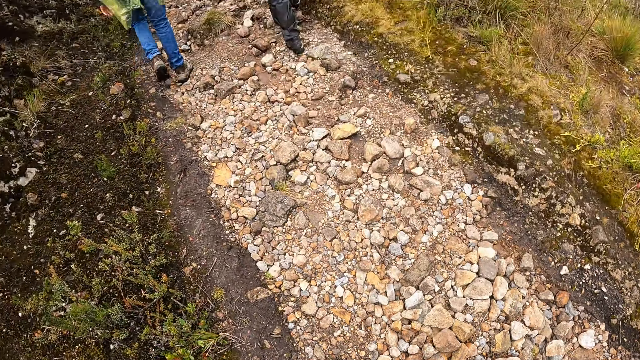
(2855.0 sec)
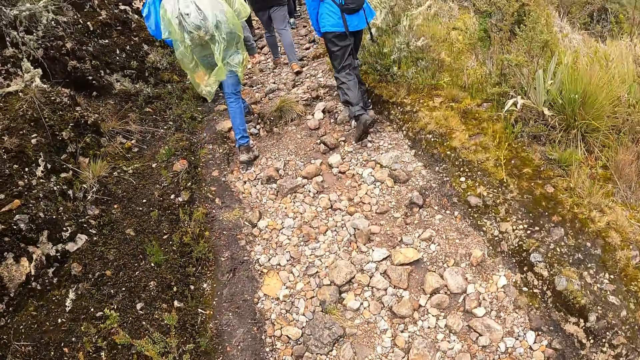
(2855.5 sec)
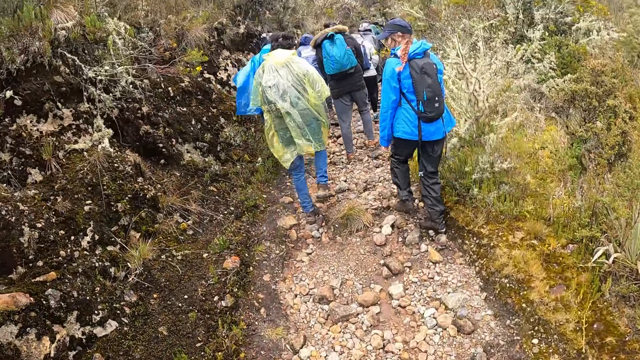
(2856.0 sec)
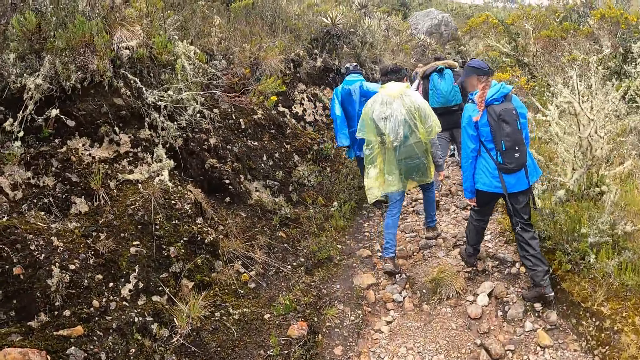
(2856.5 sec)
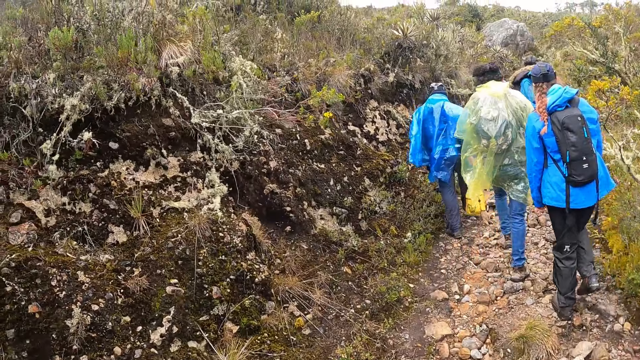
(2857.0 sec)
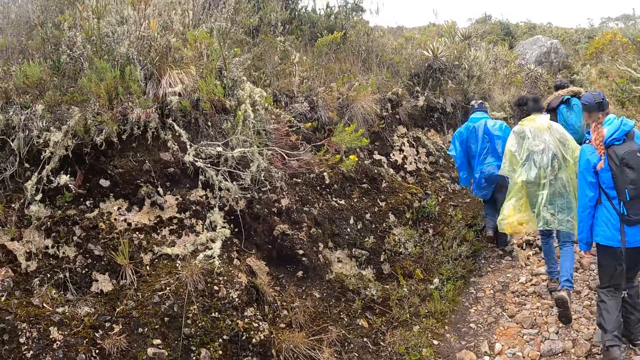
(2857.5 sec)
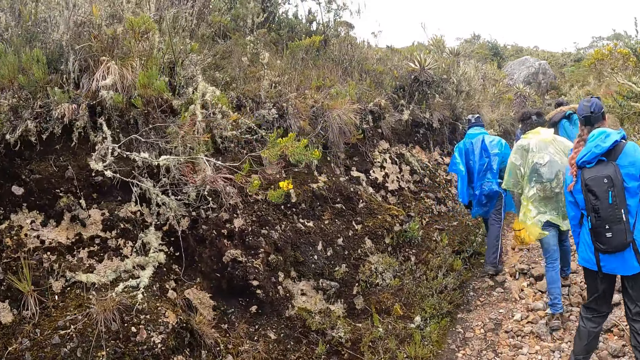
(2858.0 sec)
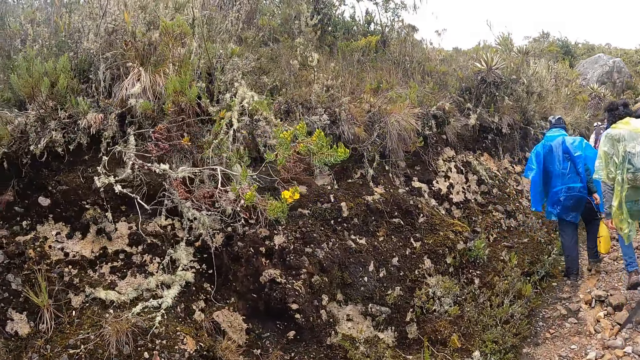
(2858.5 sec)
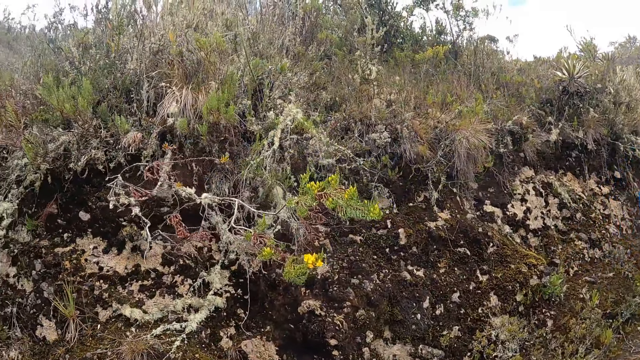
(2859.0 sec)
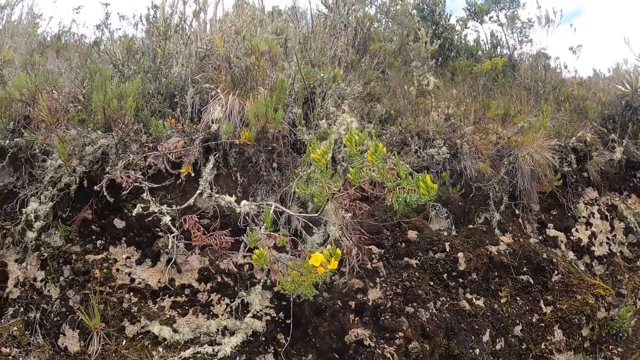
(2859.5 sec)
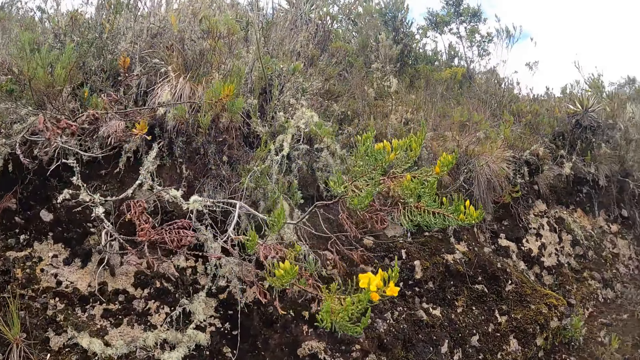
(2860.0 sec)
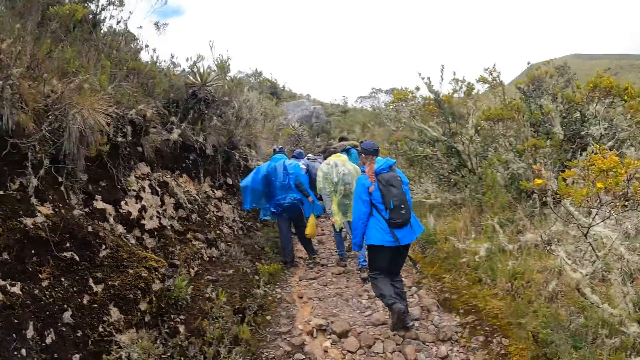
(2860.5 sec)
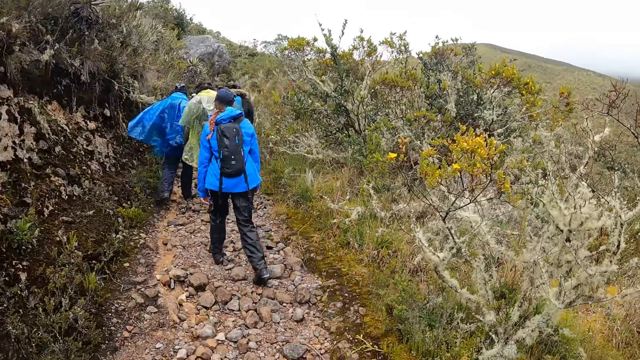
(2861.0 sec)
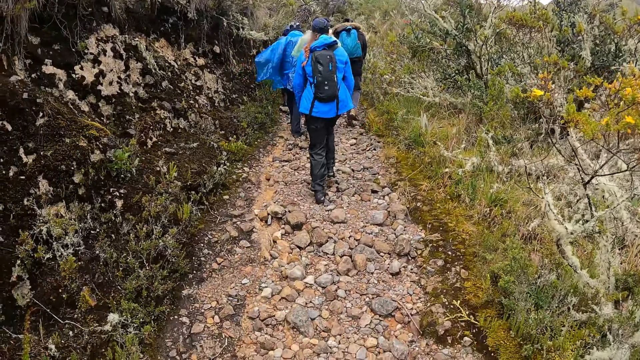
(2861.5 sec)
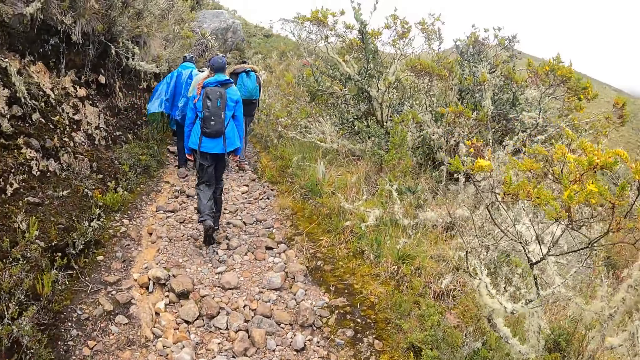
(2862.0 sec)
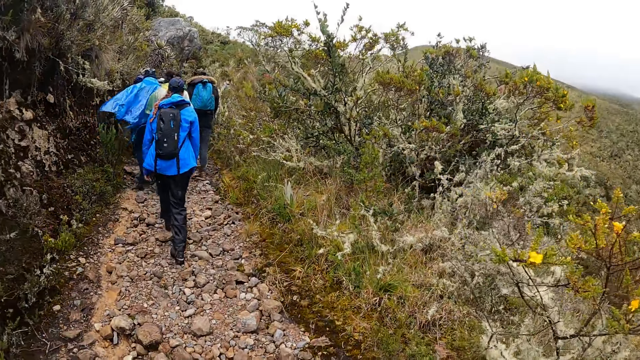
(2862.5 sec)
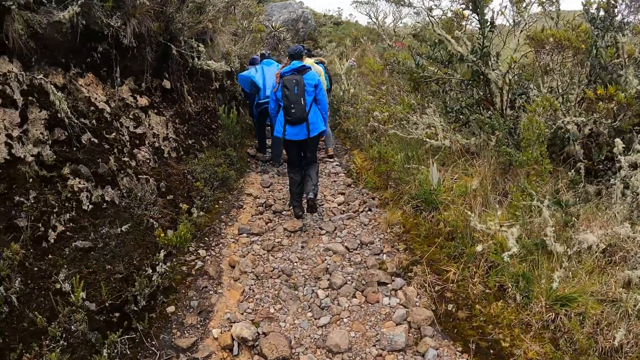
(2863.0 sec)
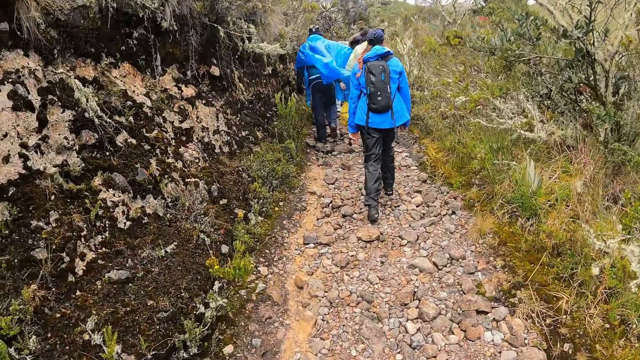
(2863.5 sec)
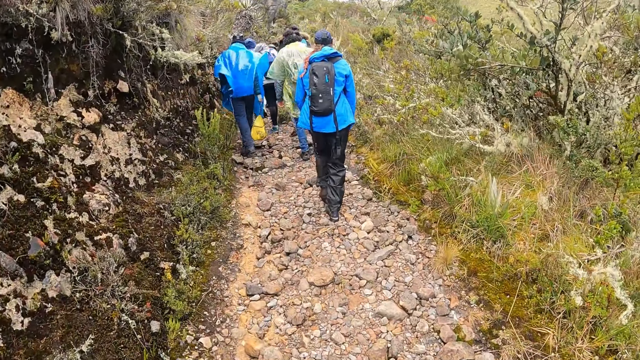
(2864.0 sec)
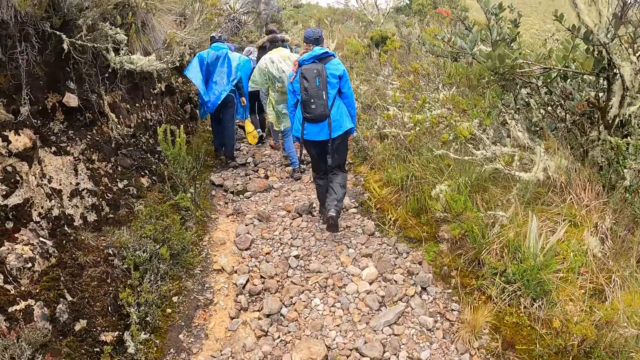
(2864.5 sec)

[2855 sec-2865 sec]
The camera wearer walks around.

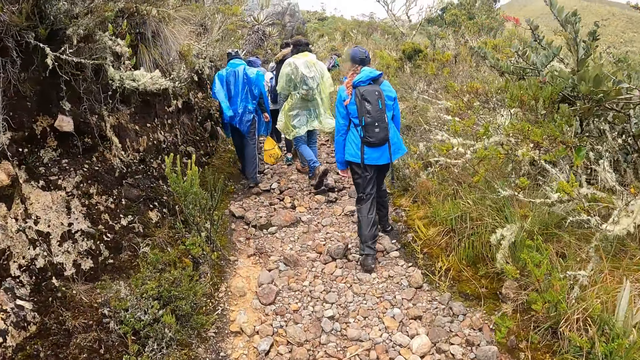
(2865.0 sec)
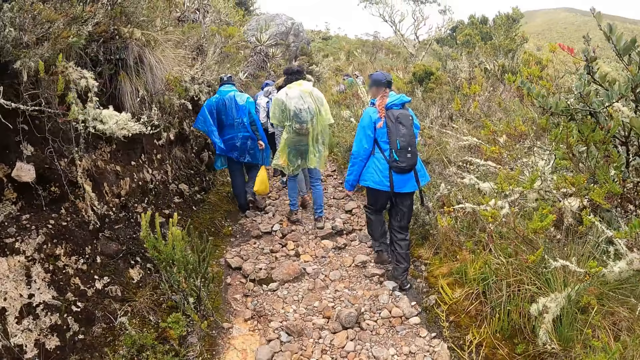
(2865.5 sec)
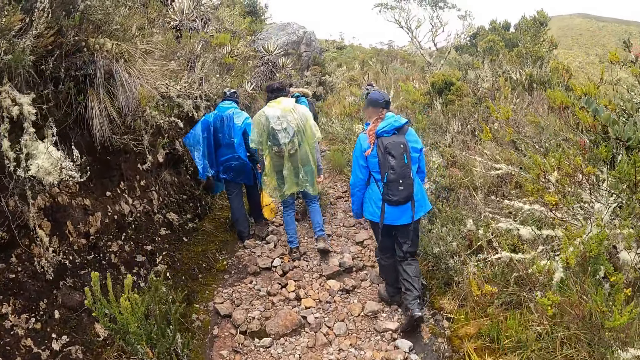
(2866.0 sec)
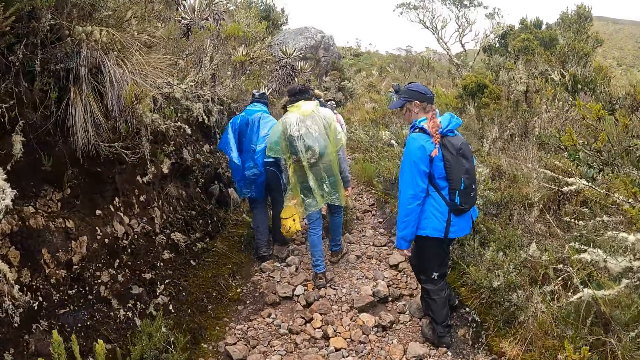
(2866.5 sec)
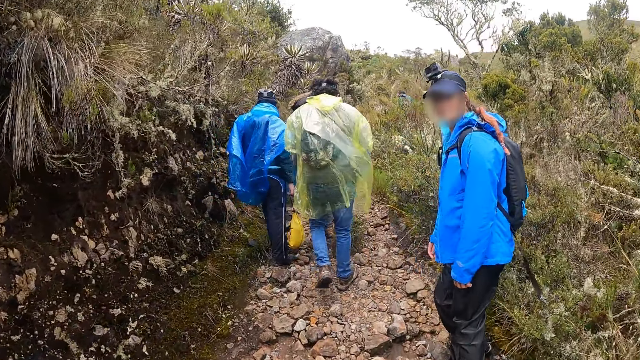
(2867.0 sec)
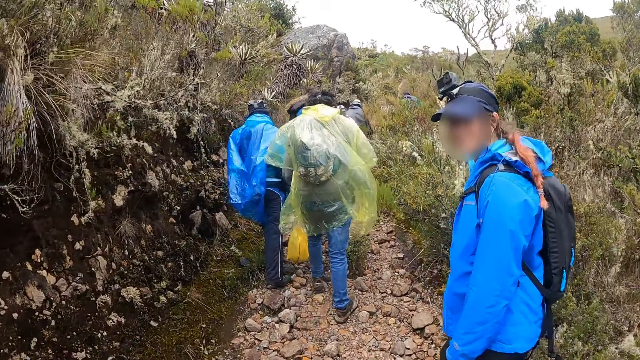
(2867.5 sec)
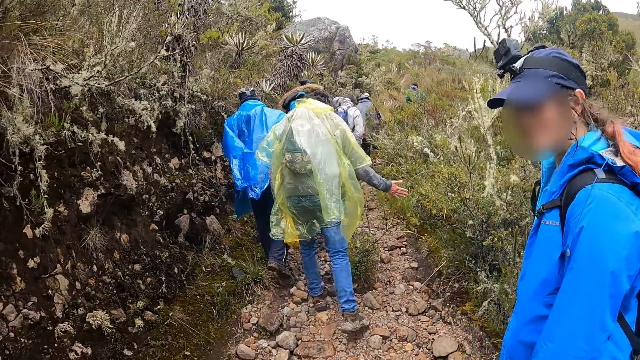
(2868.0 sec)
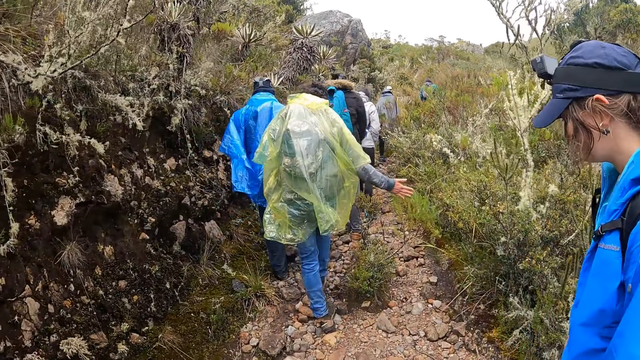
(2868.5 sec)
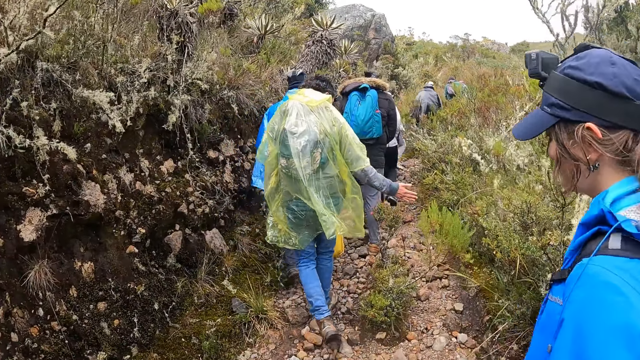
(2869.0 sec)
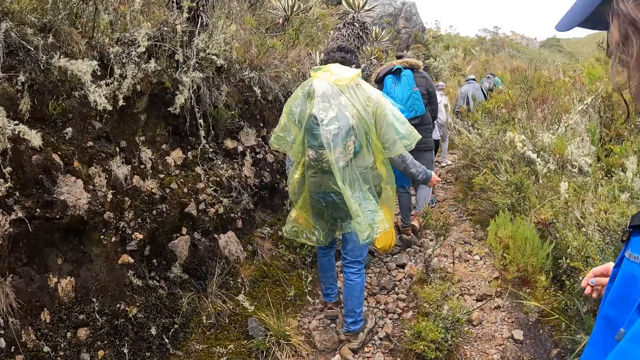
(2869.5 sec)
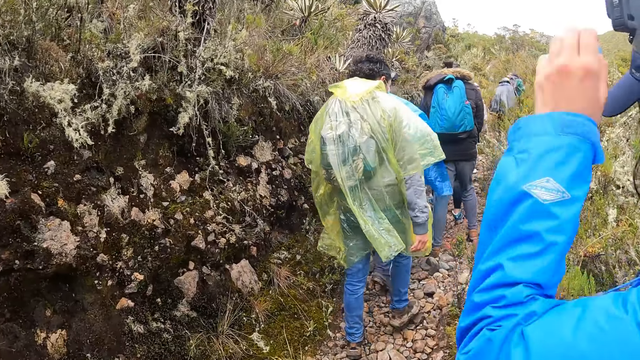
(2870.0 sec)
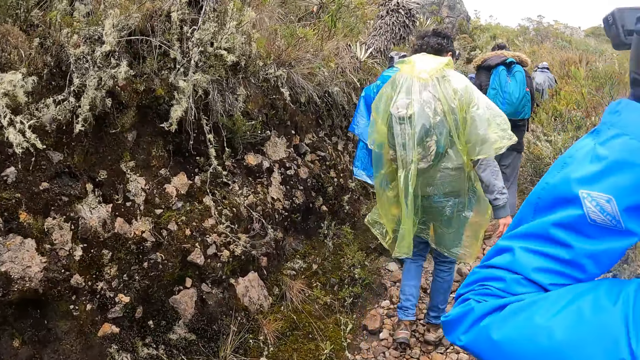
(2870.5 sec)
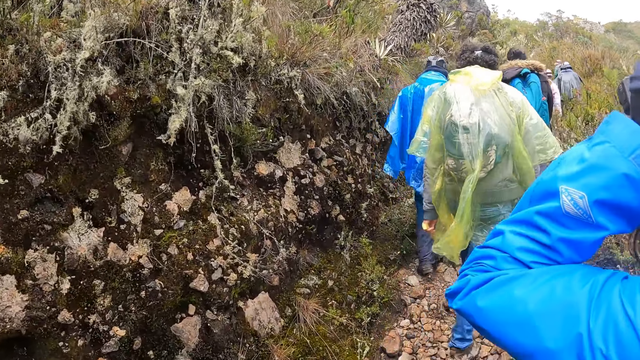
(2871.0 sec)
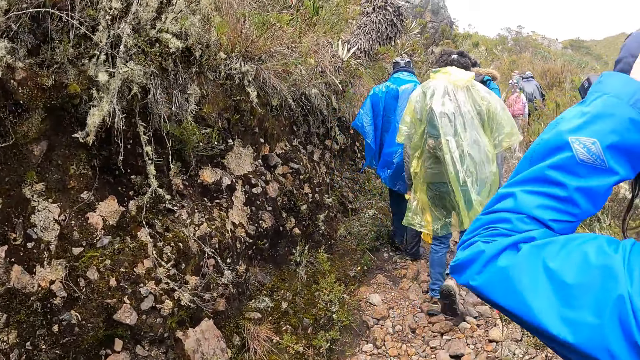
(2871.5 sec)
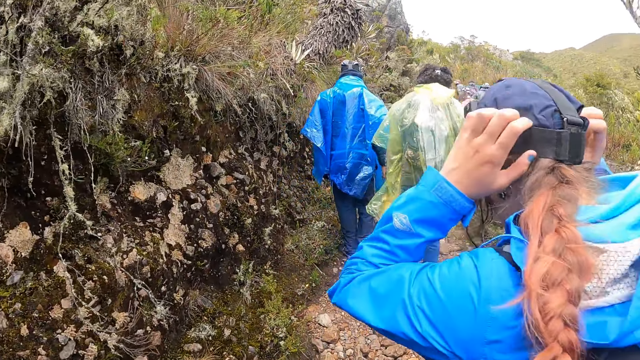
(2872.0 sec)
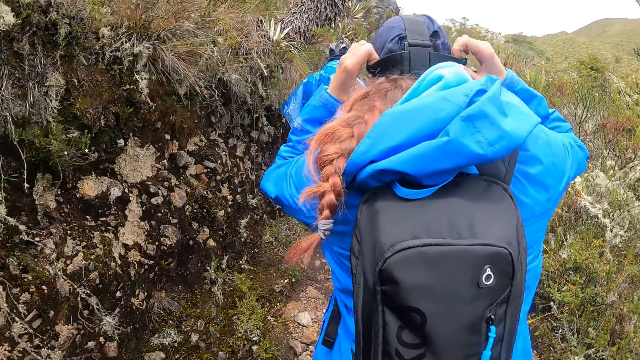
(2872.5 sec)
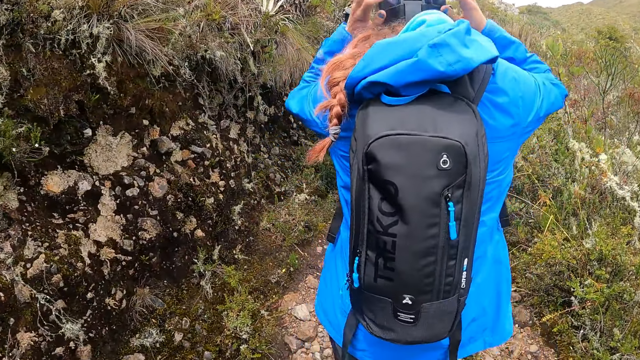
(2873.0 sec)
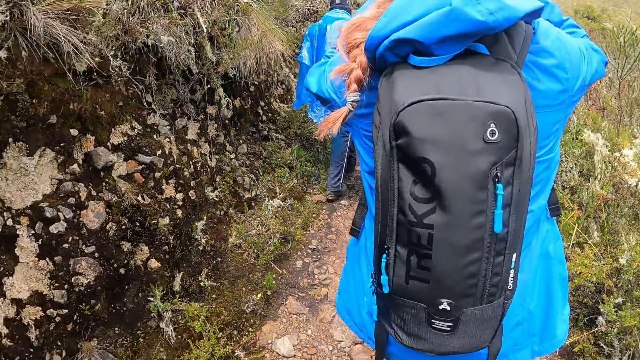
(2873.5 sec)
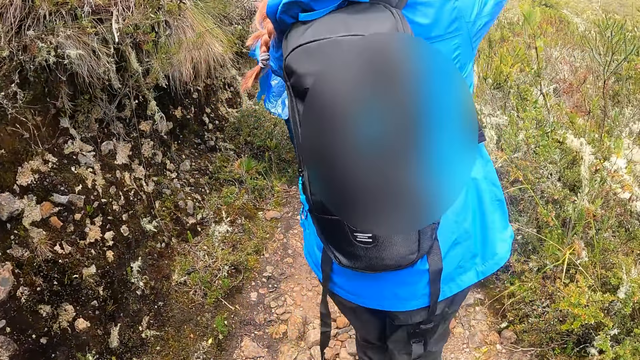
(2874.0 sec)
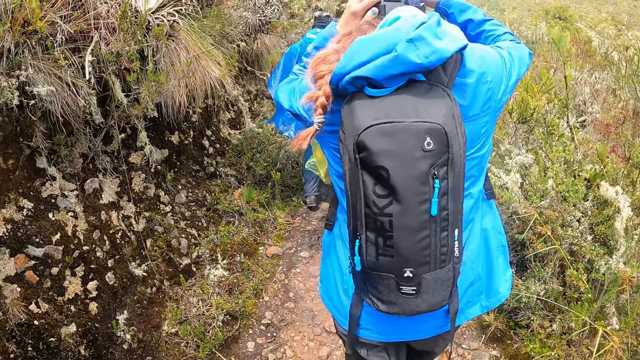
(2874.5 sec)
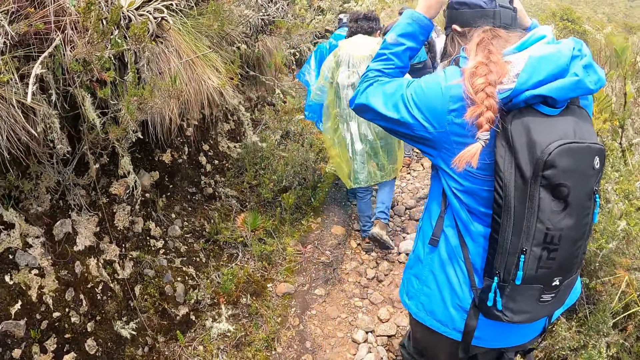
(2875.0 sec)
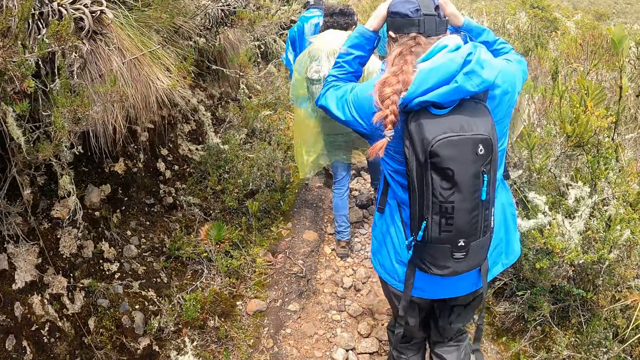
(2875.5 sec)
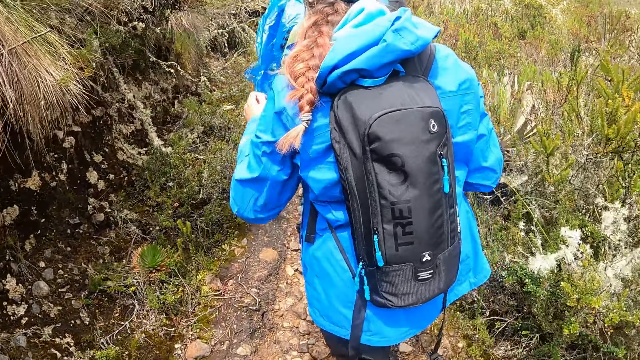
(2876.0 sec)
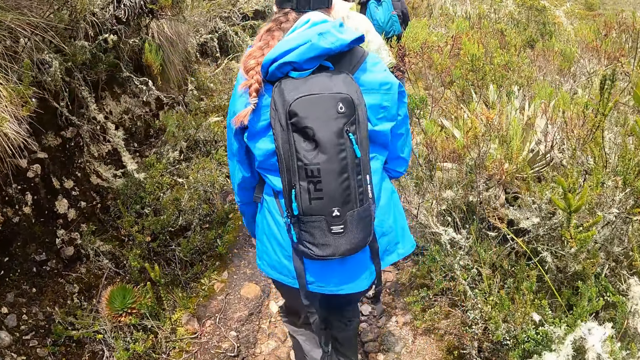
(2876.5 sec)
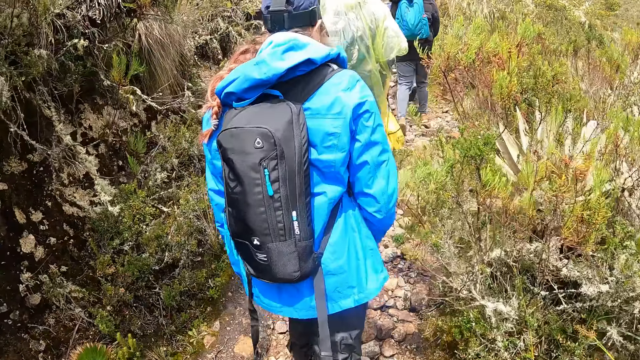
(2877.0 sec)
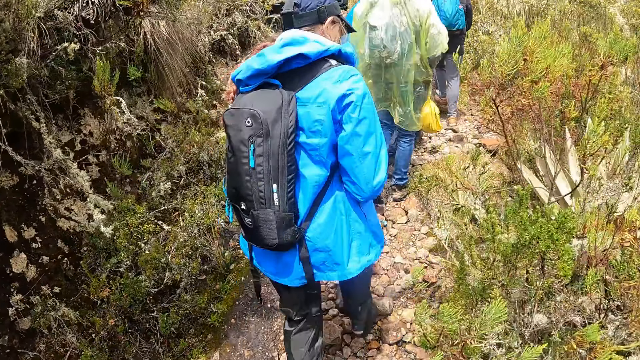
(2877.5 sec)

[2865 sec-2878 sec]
The man touches the flower with his right hand. The woman touches a cap on her head with both hands.
